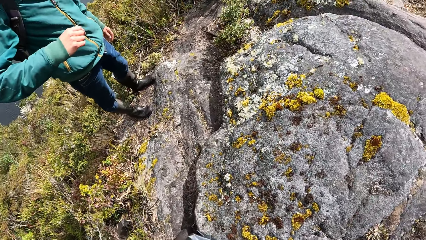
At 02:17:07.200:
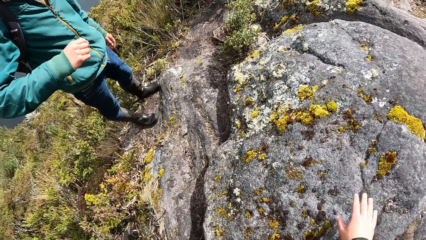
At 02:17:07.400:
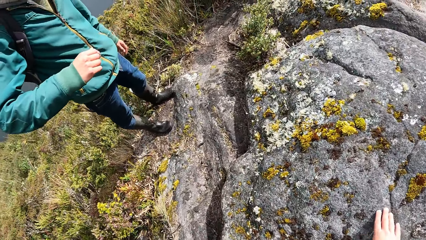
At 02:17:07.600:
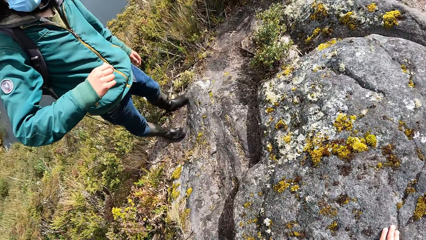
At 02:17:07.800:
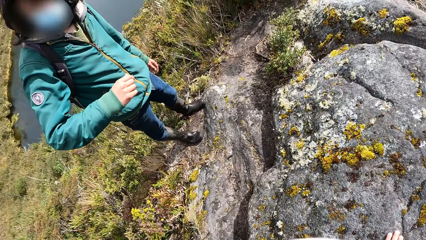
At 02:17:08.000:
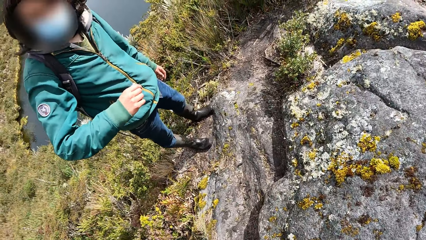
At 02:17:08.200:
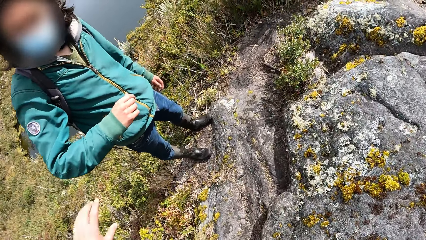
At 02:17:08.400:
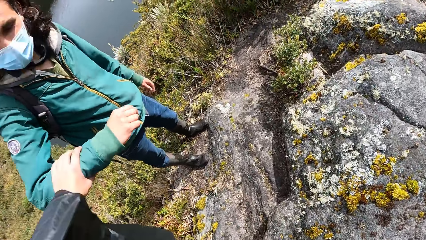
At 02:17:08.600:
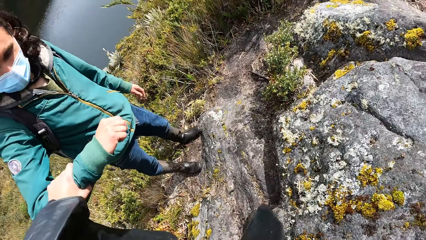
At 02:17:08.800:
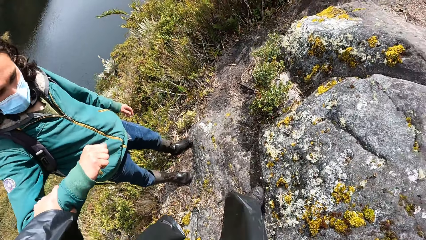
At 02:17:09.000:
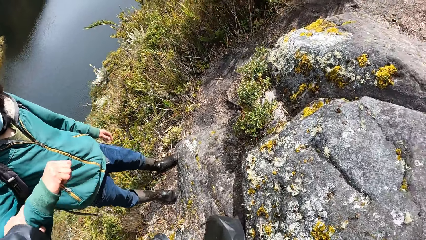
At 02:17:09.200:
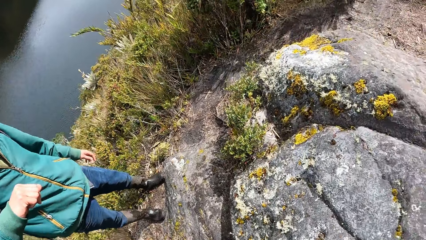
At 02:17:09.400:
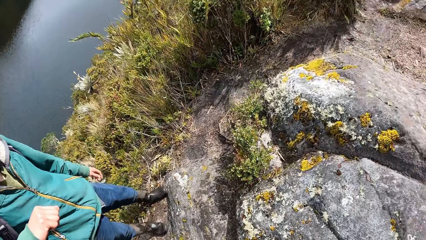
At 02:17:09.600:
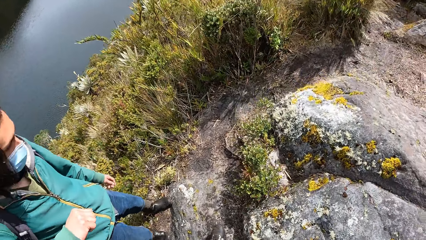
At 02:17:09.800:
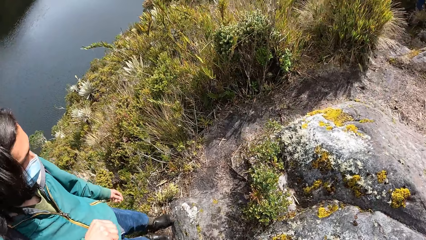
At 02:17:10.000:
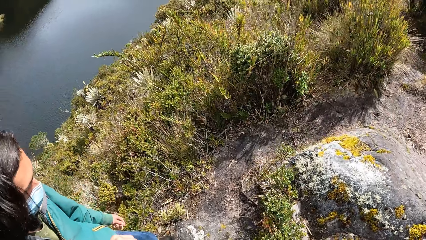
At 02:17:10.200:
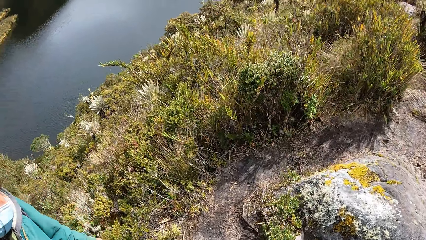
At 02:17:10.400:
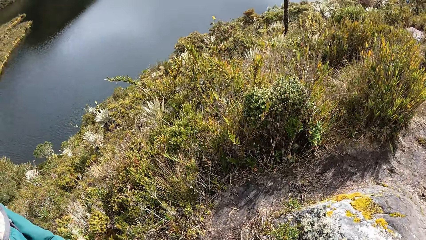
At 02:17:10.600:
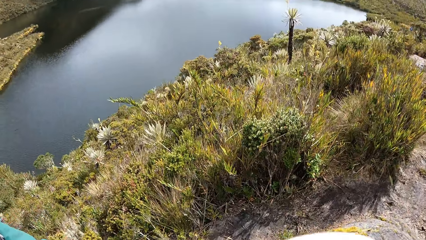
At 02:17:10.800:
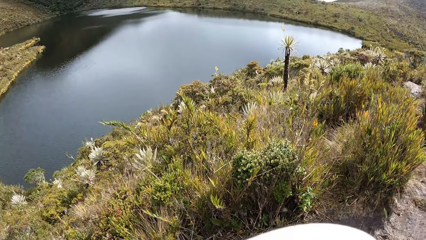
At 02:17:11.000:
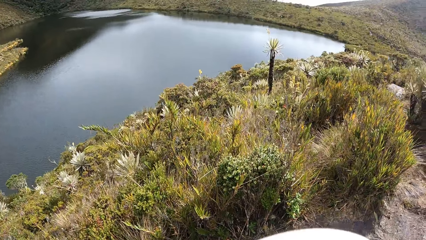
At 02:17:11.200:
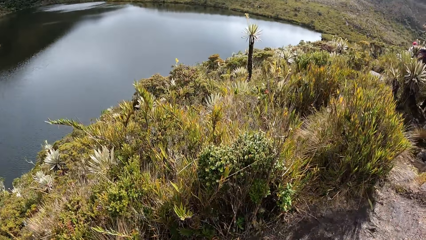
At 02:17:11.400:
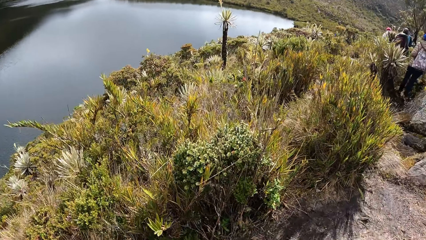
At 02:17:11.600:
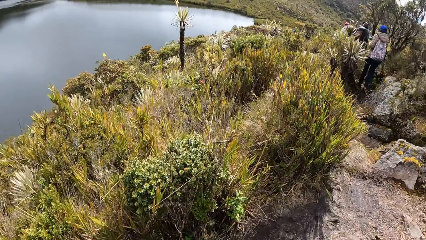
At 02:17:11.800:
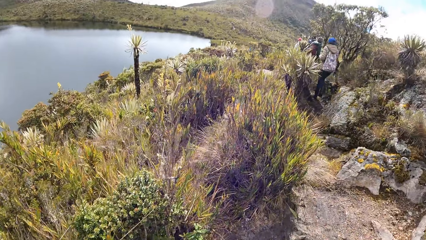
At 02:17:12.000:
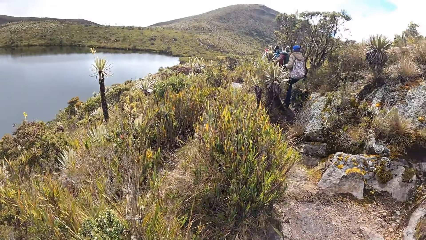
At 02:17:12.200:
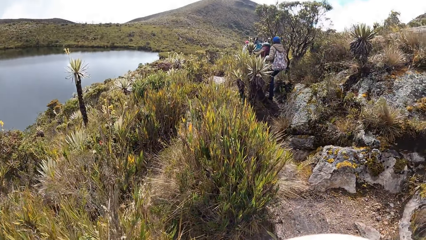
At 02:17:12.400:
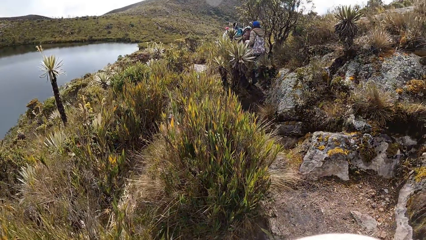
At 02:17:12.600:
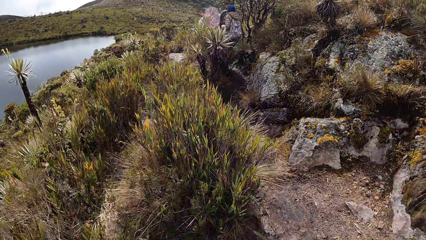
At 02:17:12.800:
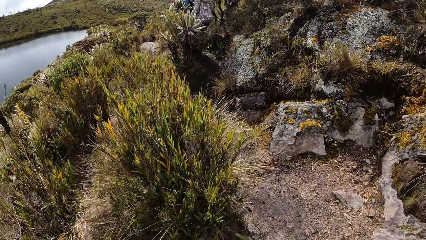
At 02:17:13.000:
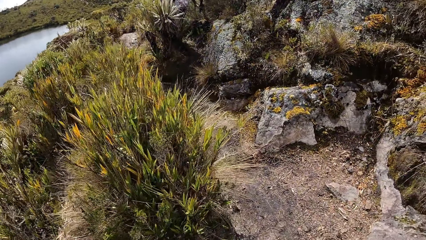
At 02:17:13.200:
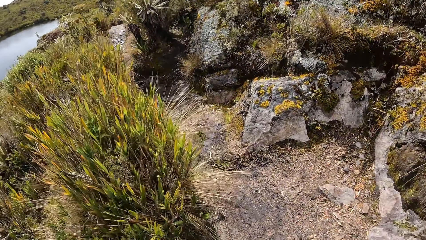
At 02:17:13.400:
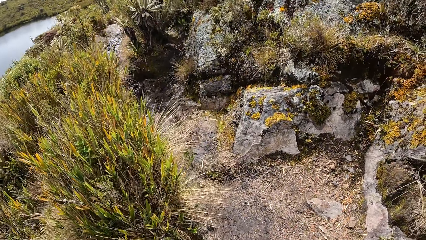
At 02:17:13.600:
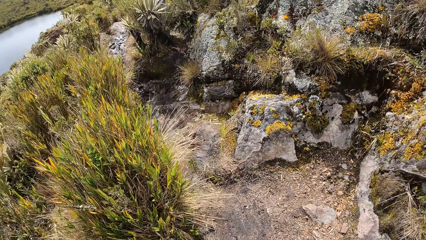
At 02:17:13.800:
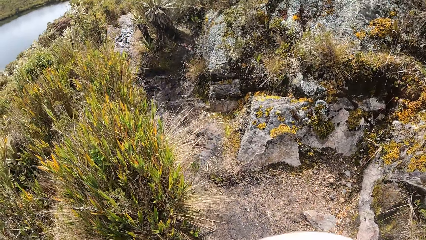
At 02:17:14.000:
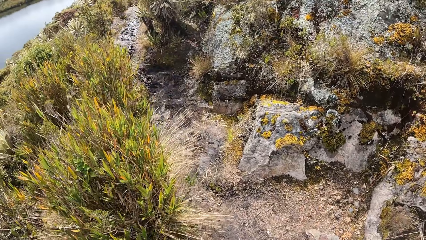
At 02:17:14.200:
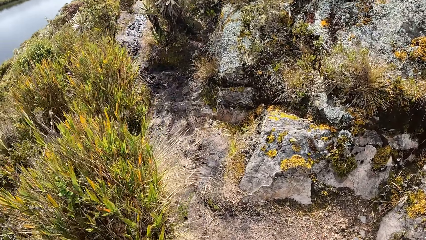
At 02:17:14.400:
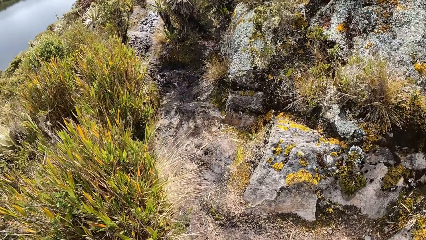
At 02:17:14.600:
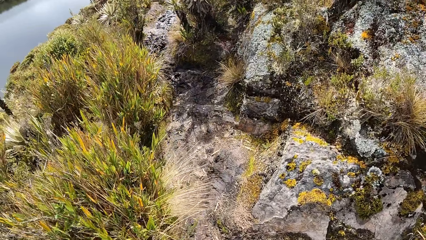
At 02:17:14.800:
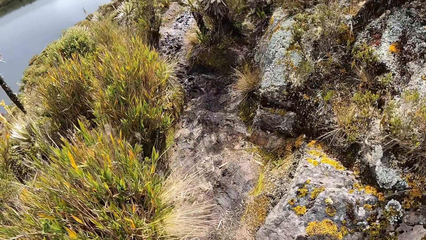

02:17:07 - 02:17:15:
The camera wearer holds the right arm of a man with her left hand. She is greeting the man.

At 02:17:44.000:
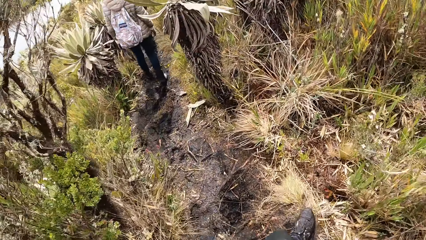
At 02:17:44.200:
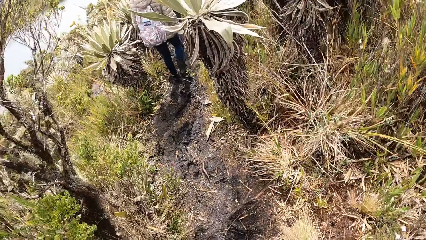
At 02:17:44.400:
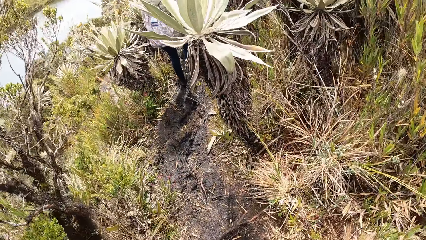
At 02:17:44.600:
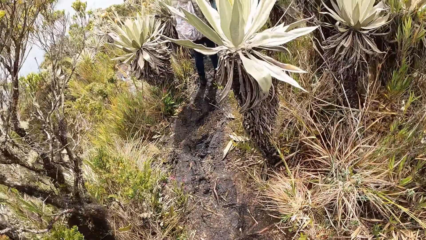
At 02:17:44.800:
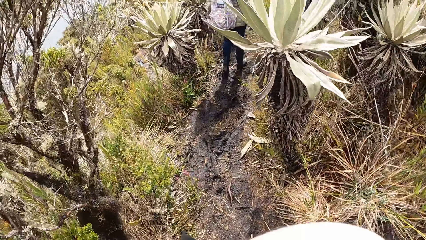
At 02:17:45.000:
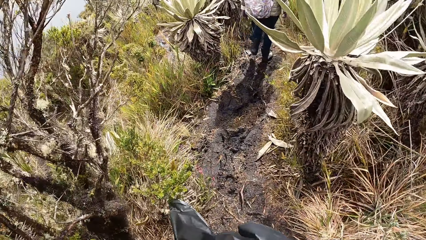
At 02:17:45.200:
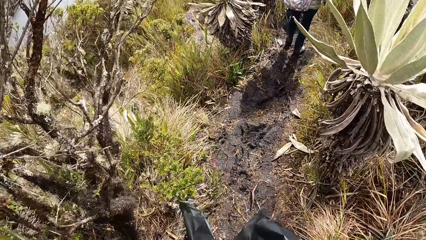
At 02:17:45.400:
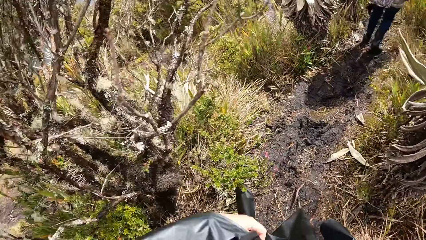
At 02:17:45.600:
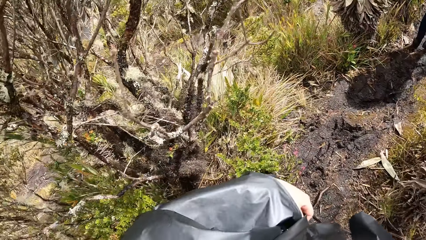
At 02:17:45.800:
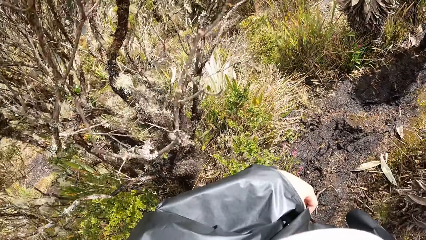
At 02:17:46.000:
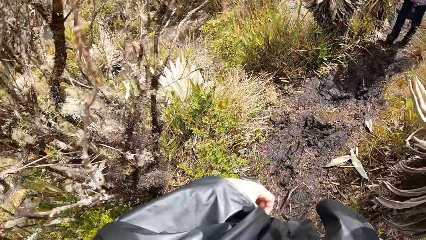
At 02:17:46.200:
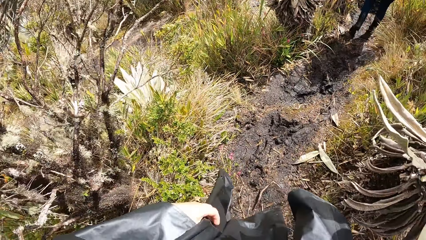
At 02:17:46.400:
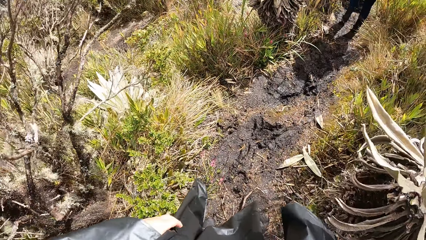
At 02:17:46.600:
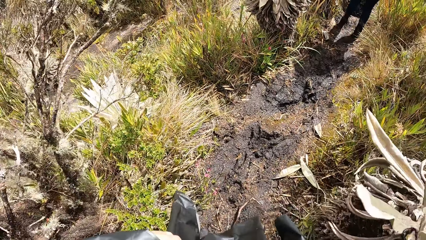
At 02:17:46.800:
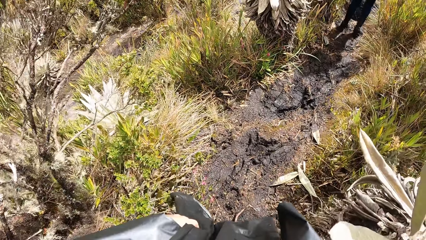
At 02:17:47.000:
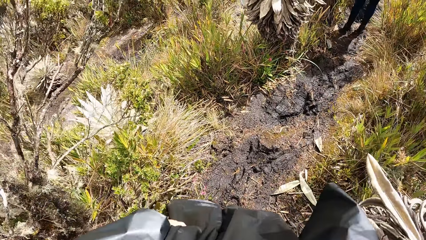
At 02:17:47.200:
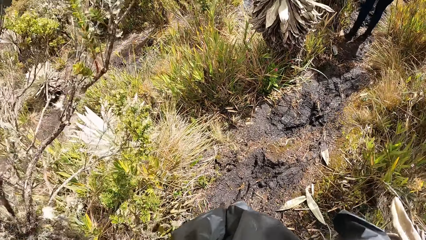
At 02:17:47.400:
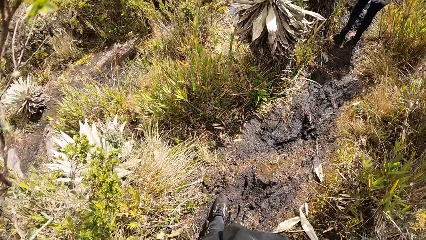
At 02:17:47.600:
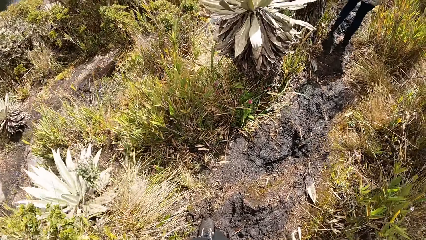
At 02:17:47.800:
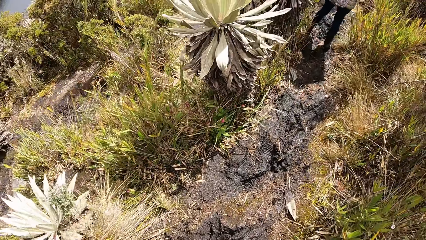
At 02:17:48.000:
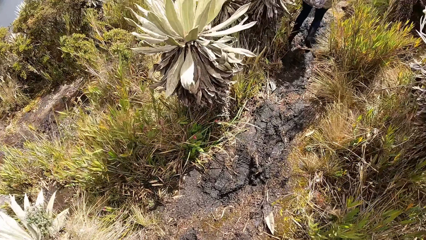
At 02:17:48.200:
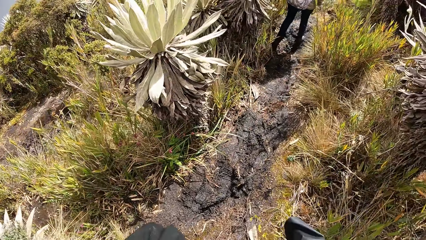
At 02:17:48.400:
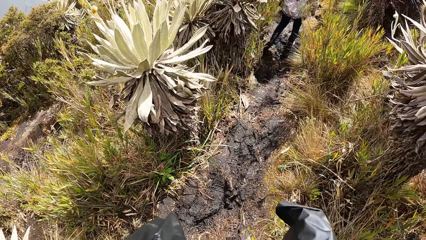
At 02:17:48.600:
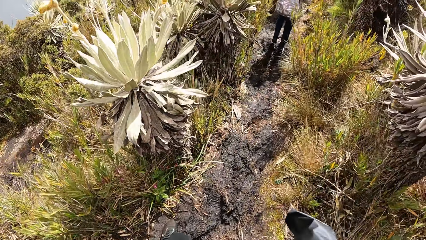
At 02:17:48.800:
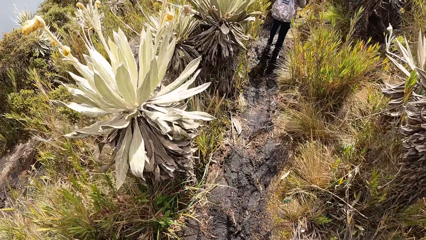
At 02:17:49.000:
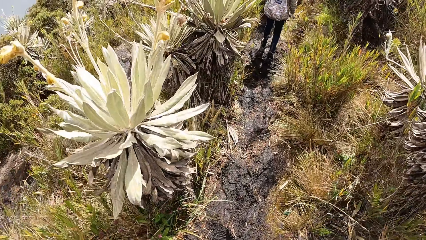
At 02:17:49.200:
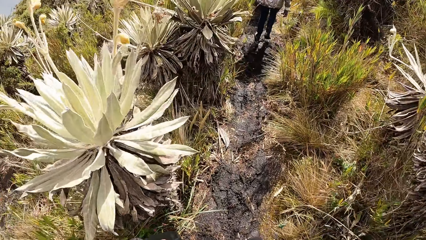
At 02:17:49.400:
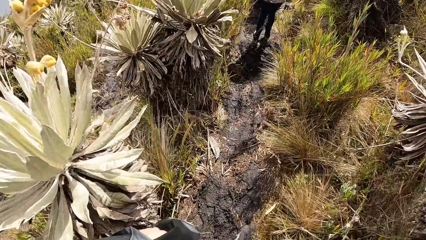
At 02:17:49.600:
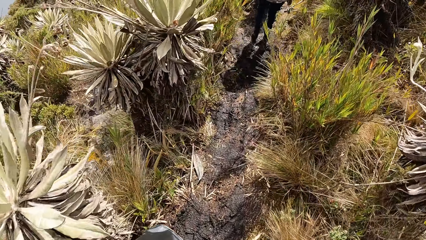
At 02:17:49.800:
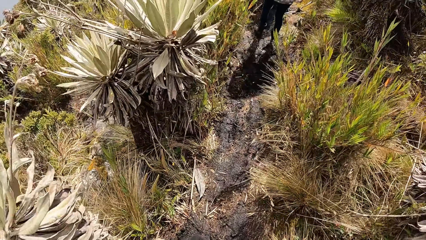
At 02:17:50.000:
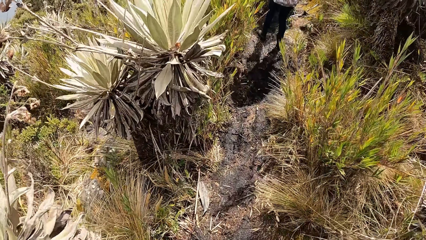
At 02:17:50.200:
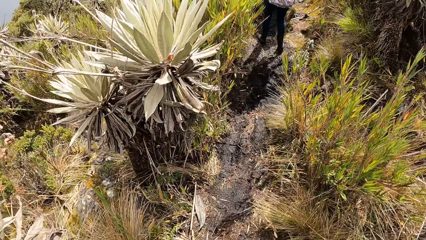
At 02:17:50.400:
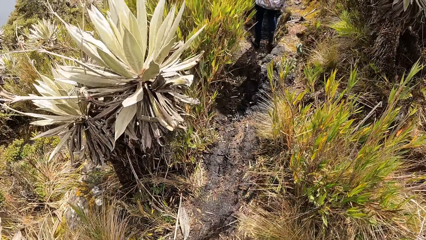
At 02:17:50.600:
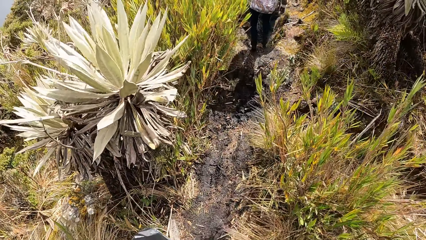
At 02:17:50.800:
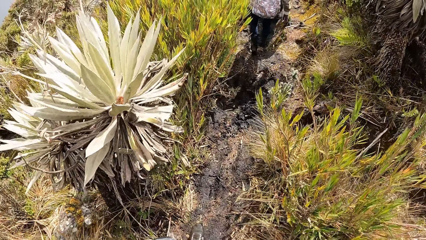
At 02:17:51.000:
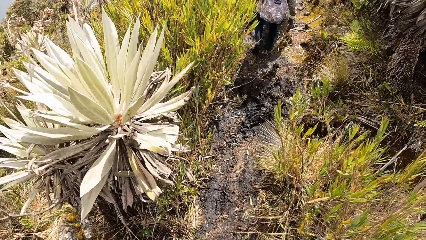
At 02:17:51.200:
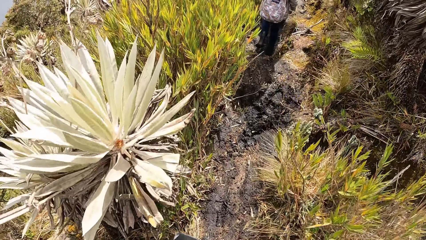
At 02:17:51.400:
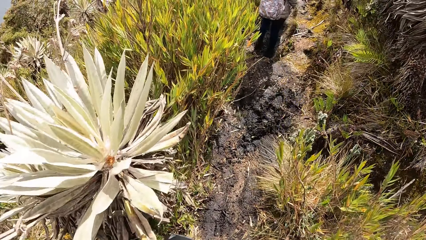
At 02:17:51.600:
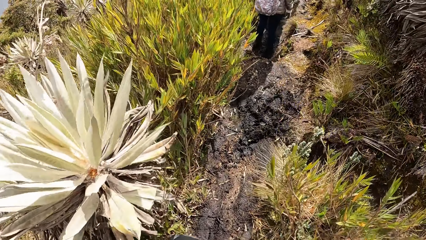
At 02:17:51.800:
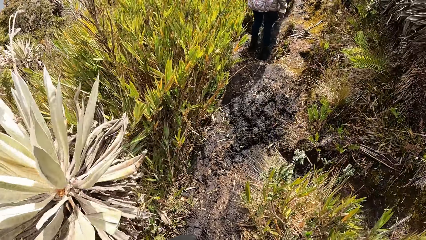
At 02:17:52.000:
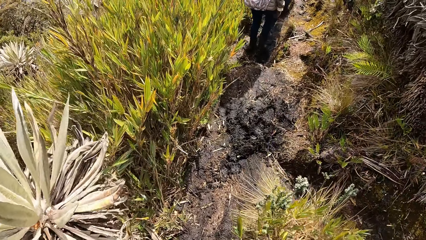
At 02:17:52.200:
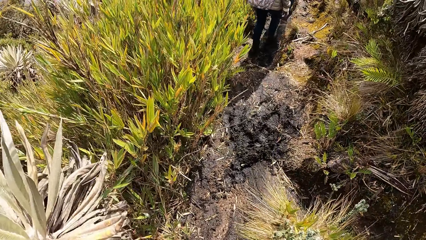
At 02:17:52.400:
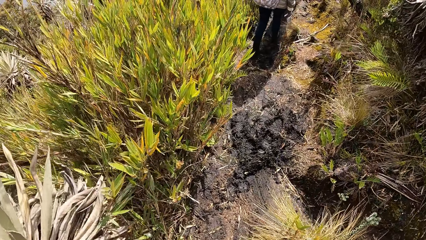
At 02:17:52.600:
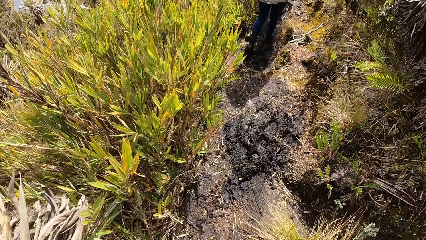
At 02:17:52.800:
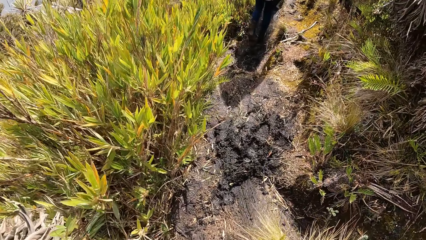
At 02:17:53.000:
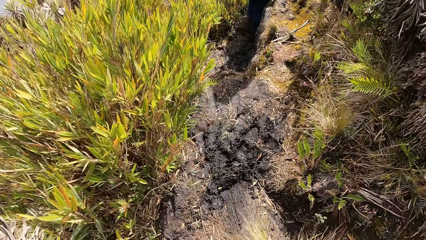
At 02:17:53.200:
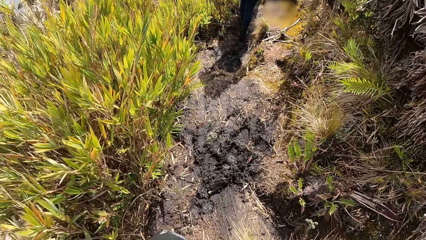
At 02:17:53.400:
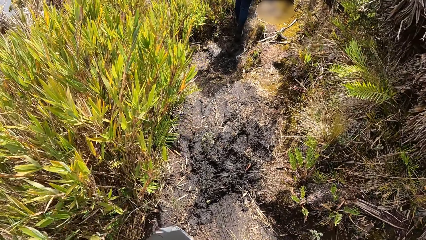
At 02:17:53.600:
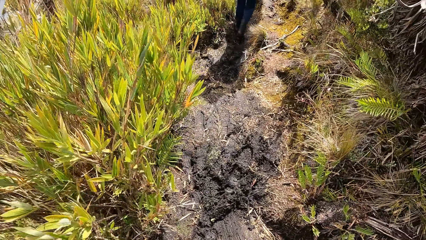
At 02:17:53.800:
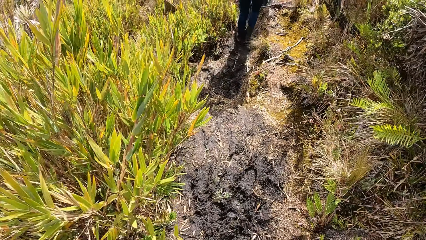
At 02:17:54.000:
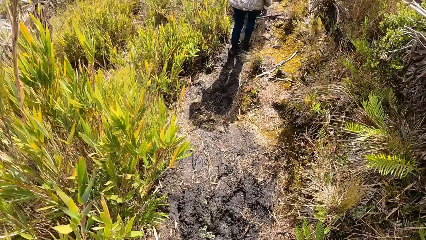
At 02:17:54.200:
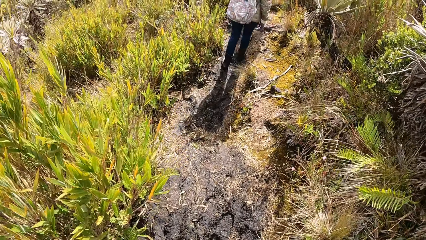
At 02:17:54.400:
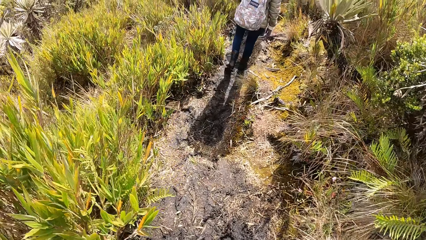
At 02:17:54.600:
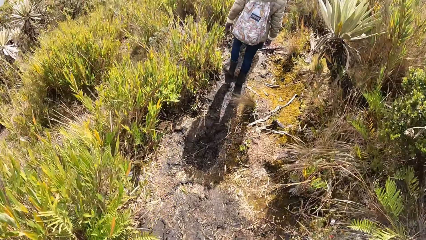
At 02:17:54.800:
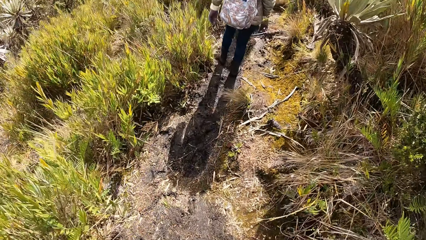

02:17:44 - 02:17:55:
The camera wearer is passing on a trail.
